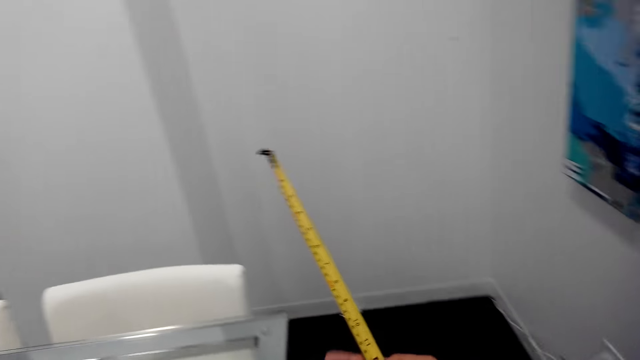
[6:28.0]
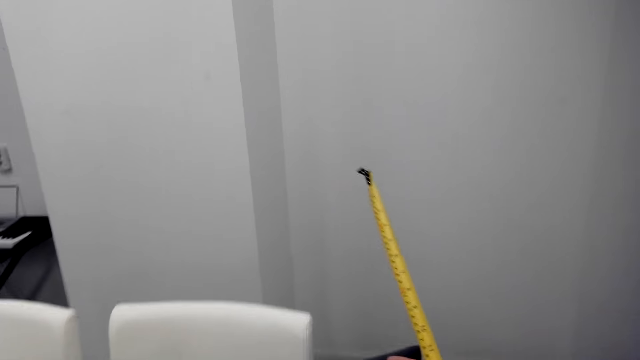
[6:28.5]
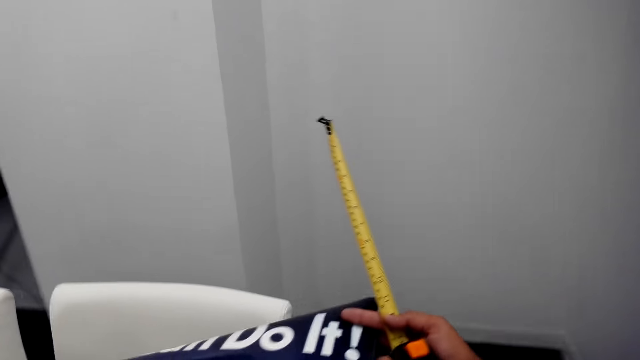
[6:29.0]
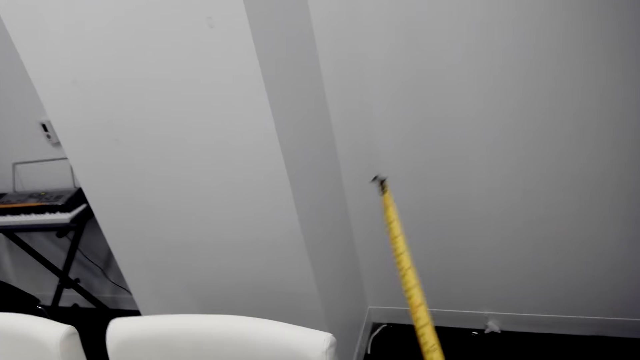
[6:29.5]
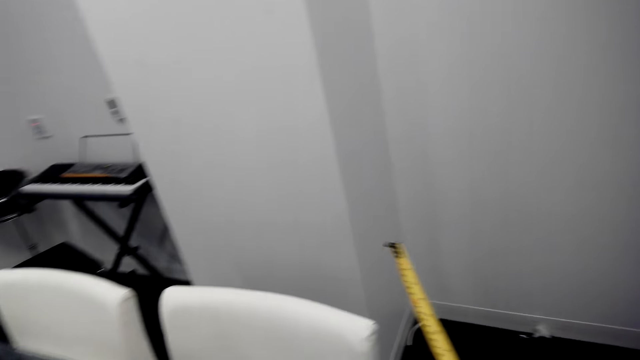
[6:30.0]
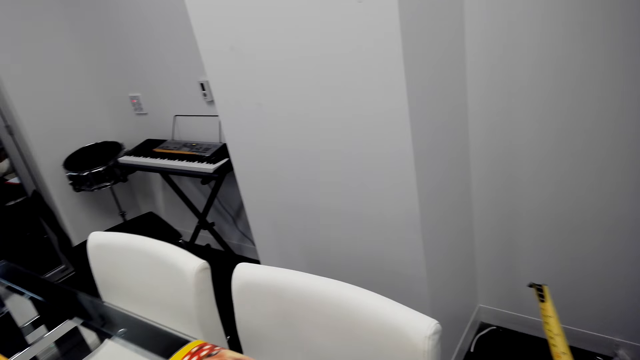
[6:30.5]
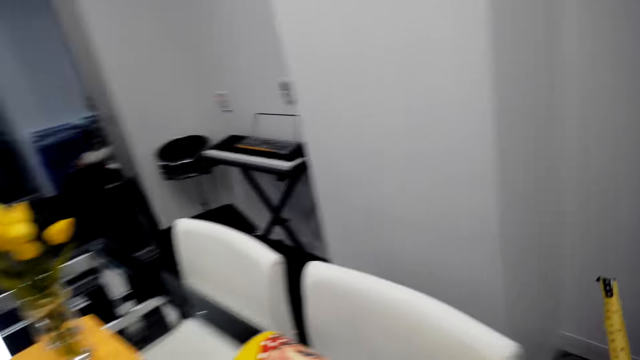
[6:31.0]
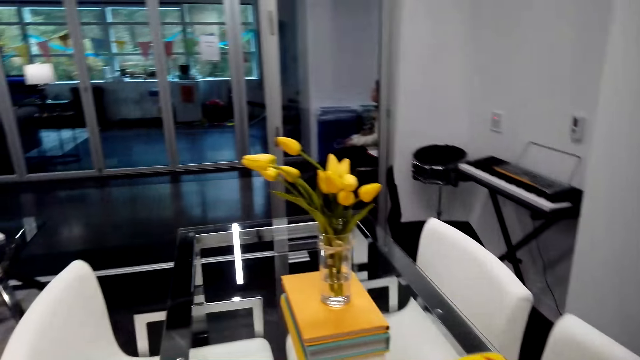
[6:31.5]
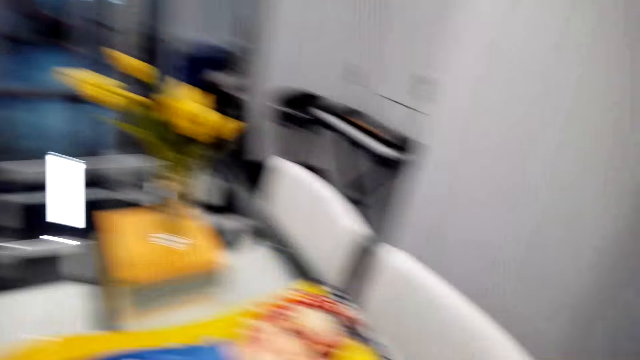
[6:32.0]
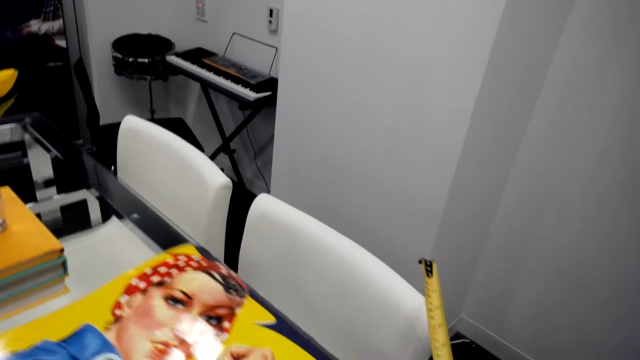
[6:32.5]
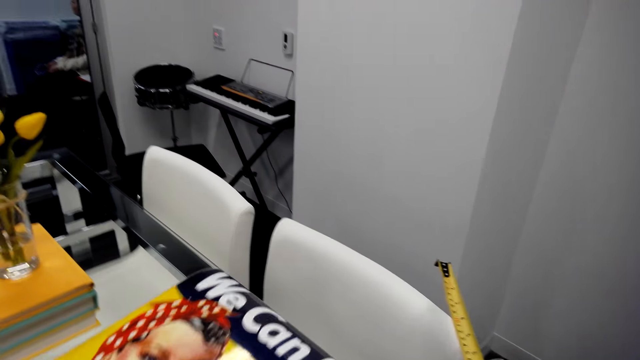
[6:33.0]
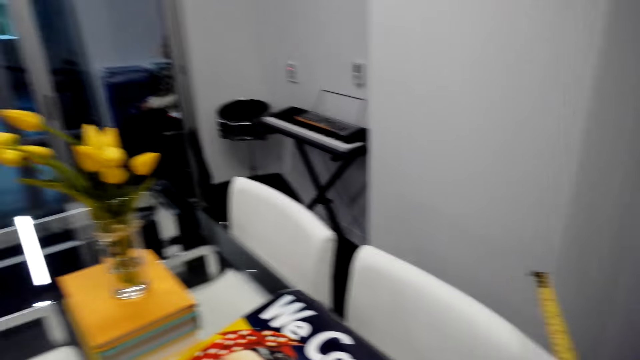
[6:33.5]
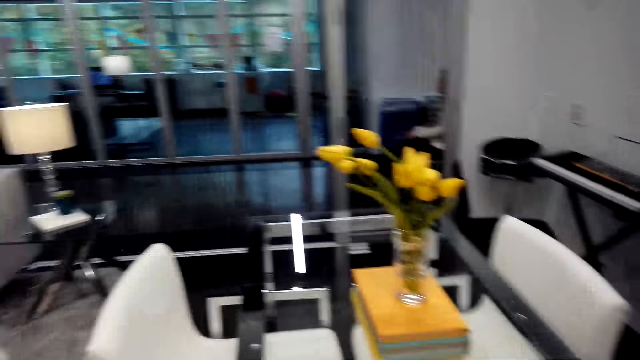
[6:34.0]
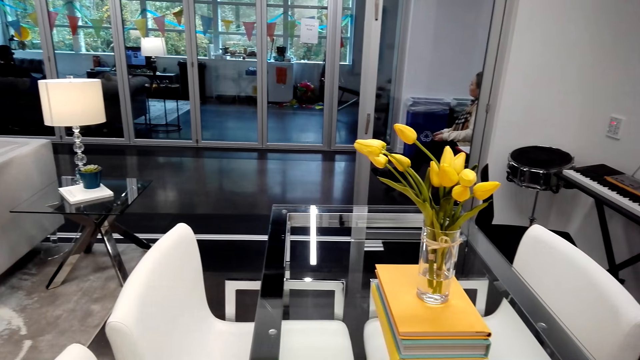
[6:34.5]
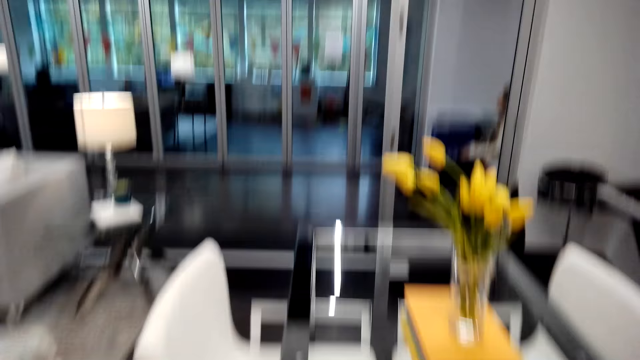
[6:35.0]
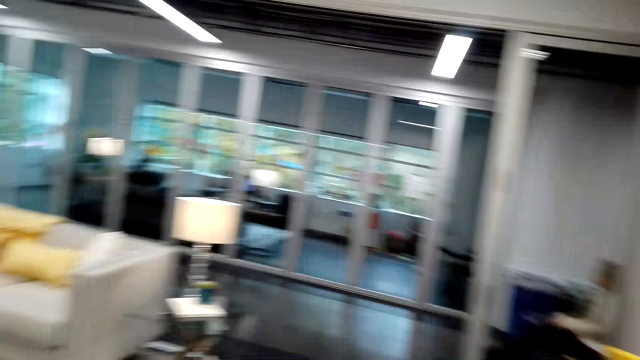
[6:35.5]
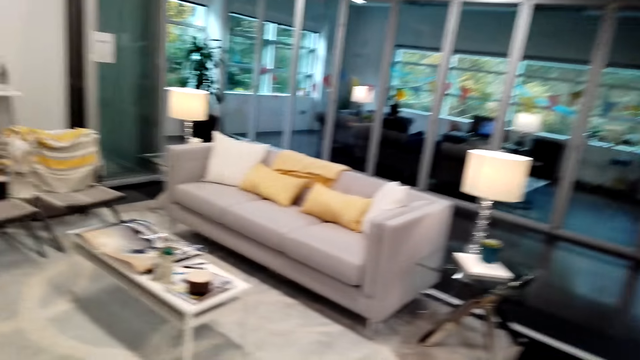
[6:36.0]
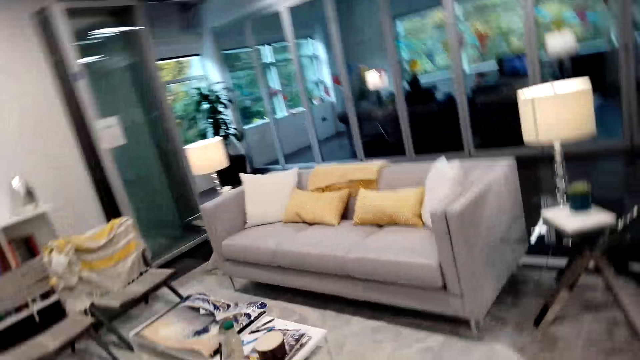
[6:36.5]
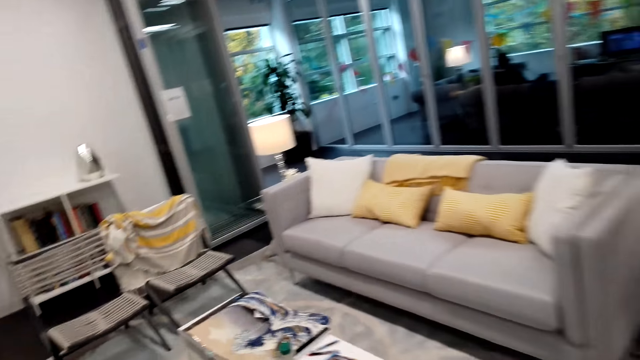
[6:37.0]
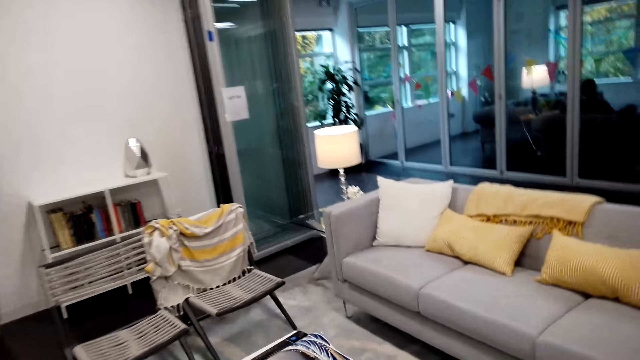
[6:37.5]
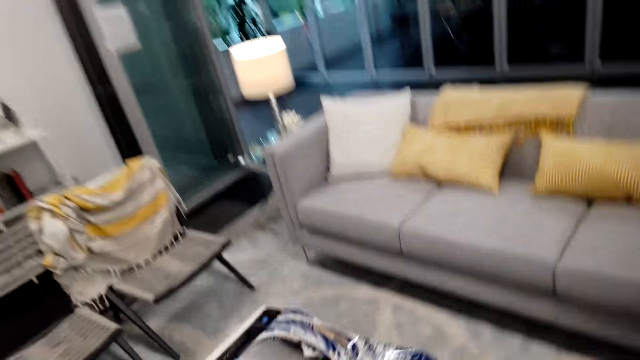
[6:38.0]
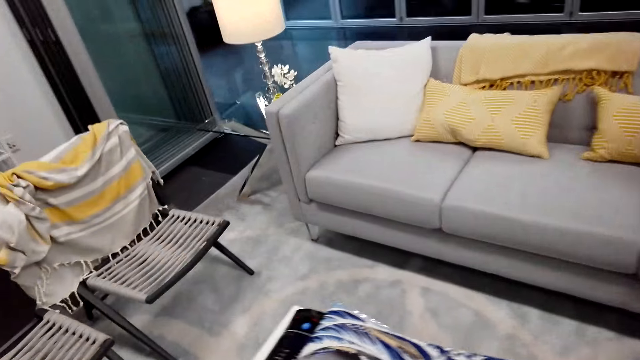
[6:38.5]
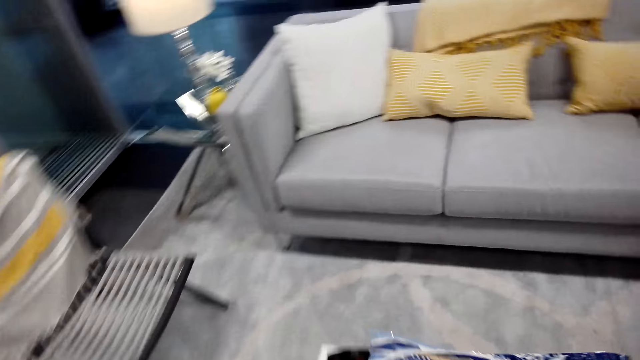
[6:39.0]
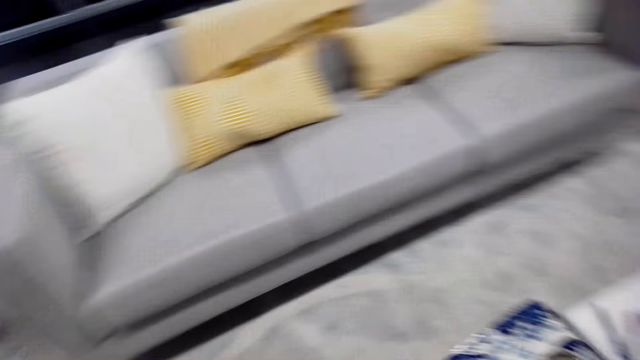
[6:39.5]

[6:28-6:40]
The camera wearer steps. They straighten the picture. They walk.

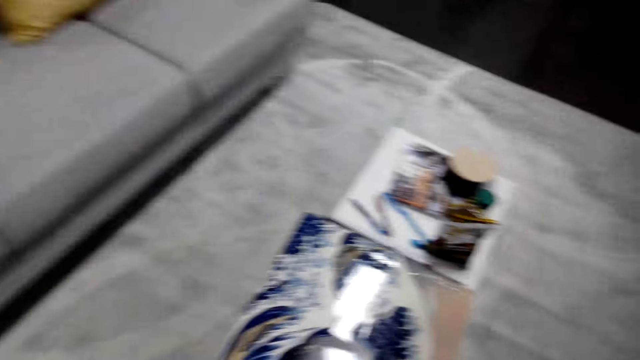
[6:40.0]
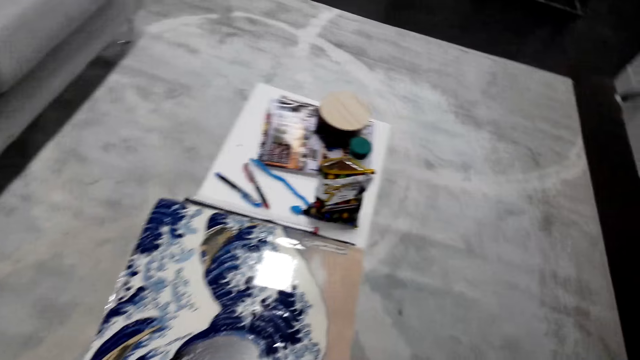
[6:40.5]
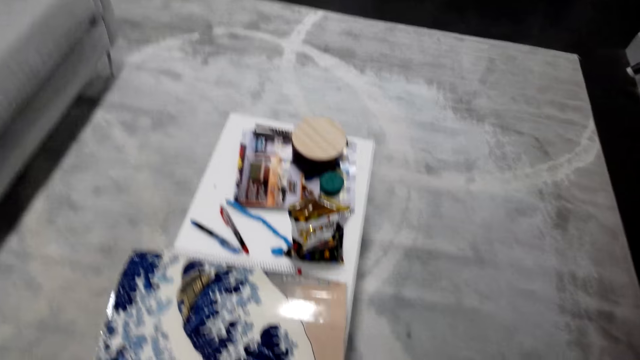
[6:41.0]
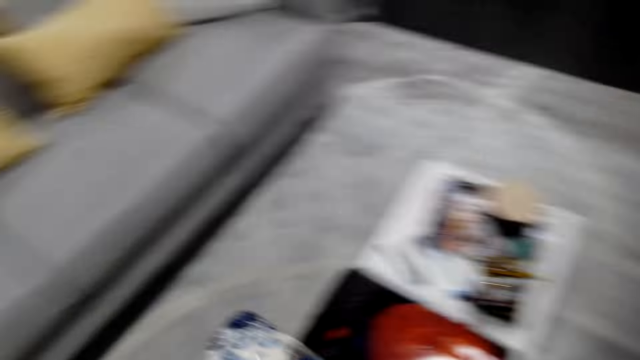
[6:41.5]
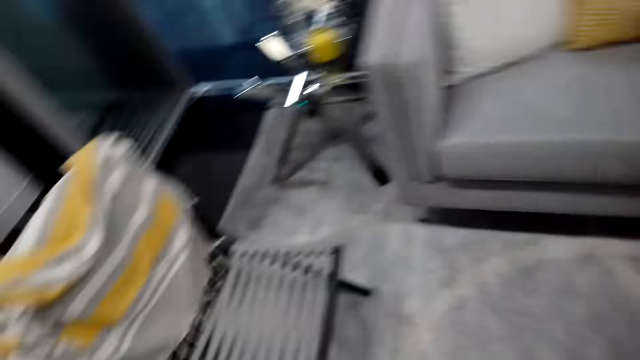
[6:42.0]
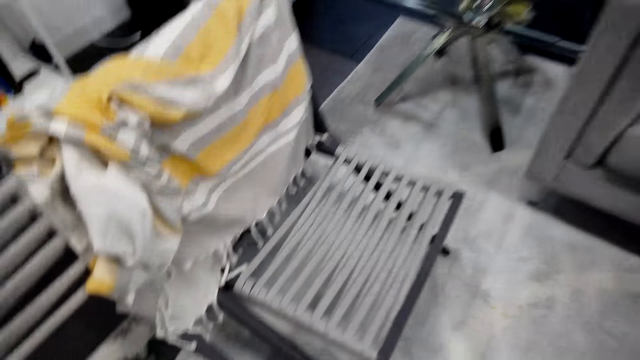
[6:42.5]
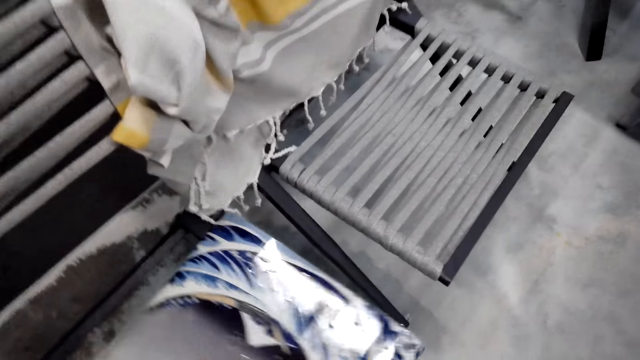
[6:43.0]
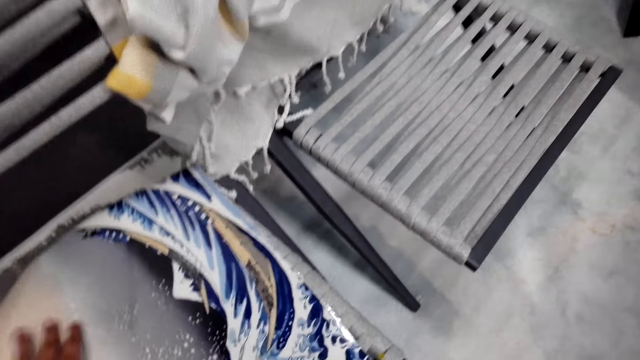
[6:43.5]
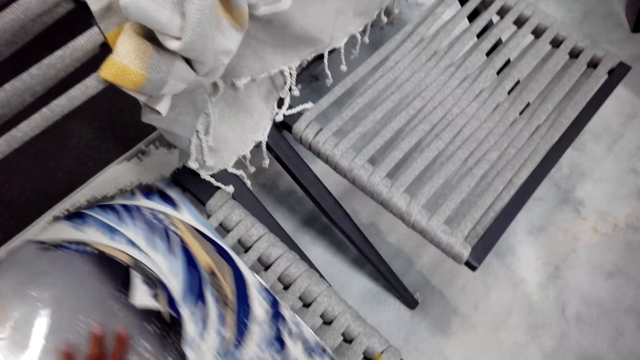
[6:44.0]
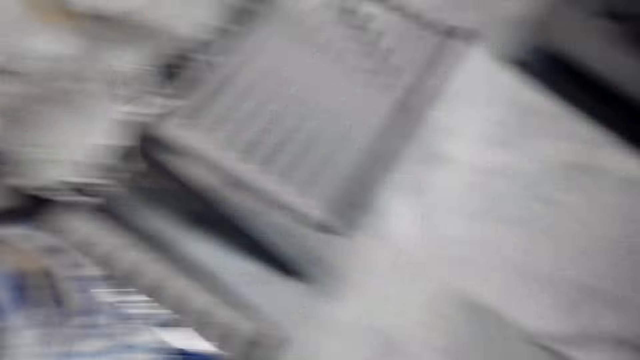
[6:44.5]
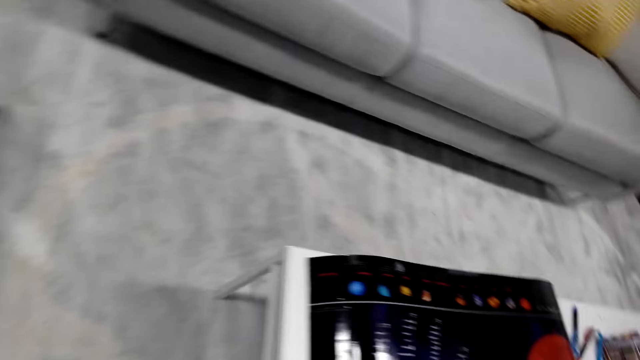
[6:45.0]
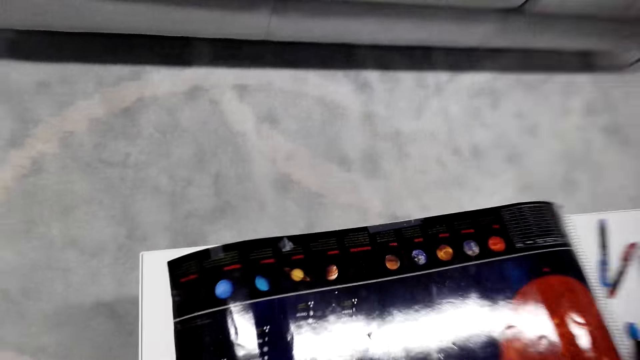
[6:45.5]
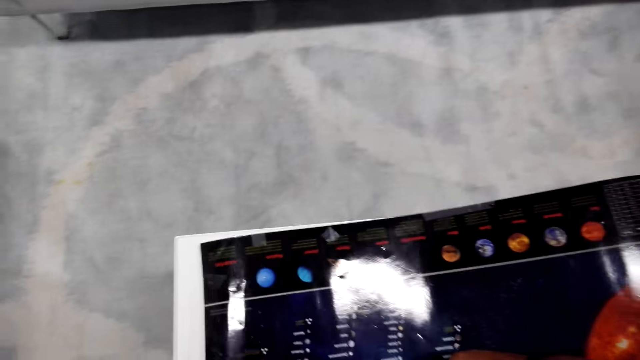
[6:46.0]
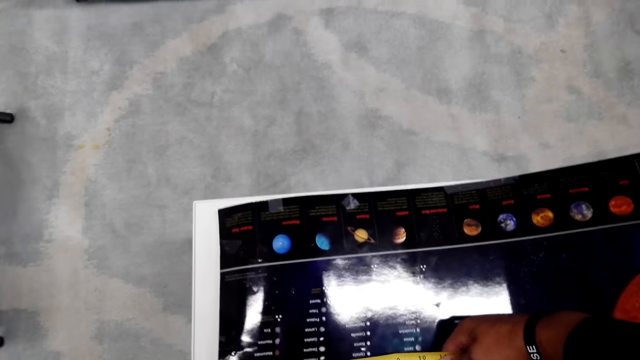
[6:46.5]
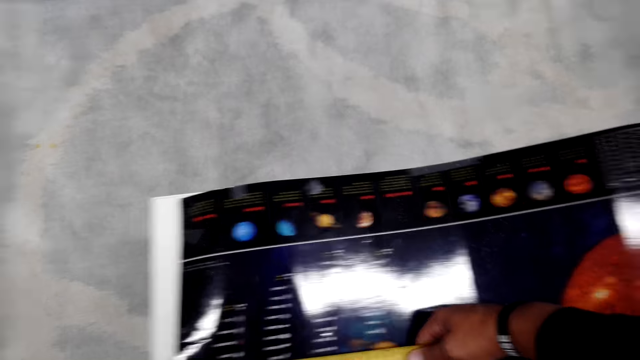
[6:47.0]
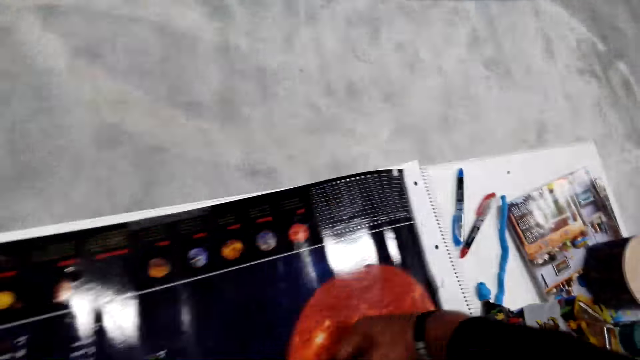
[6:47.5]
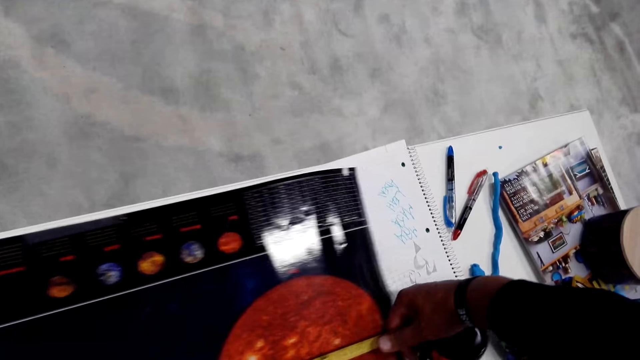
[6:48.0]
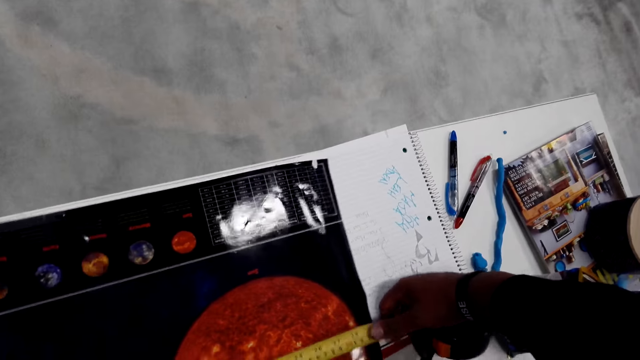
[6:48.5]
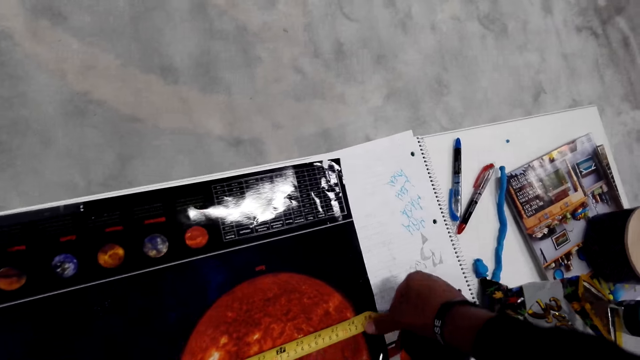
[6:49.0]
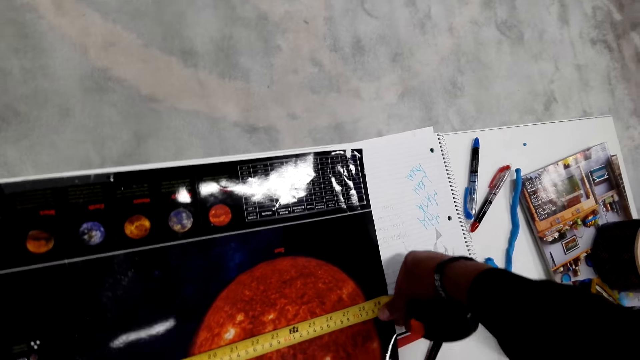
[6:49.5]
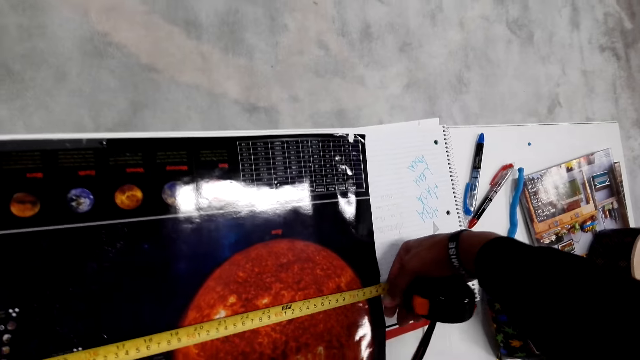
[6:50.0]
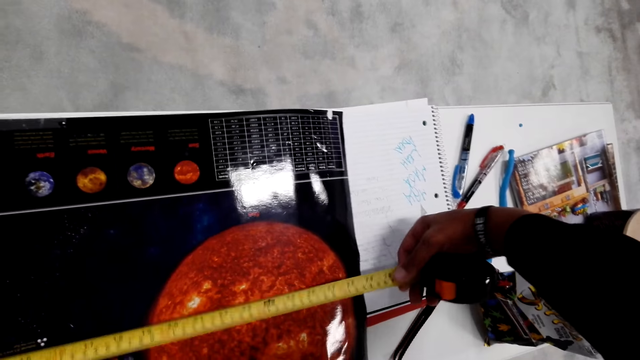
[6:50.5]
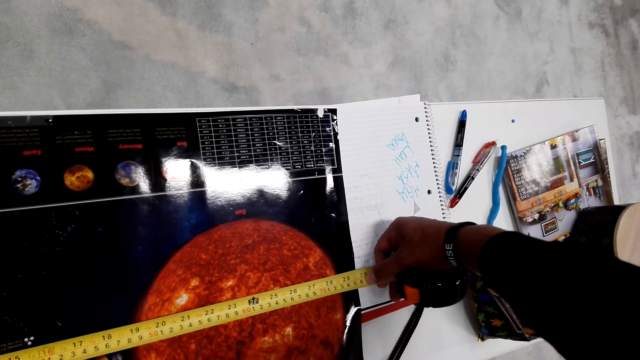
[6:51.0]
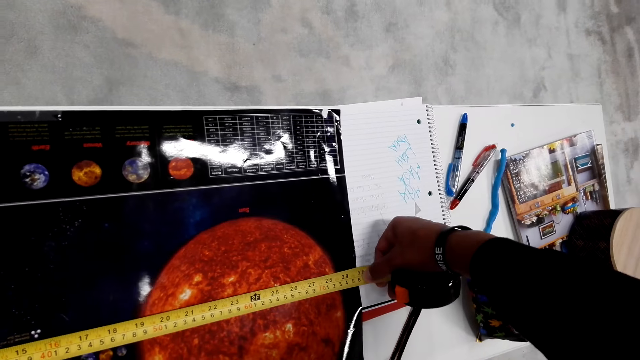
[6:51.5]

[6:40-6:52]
The camera wearer picks up the picture or paper. They measure the paper on the table using a tape measure.
